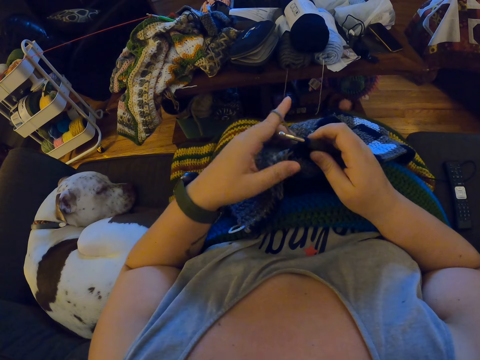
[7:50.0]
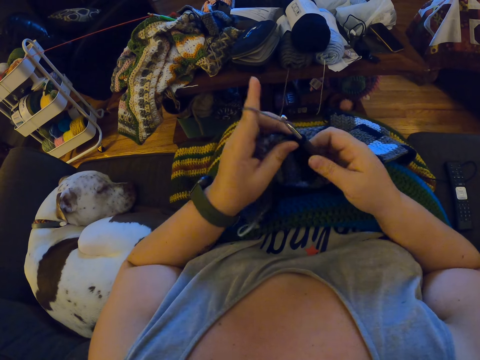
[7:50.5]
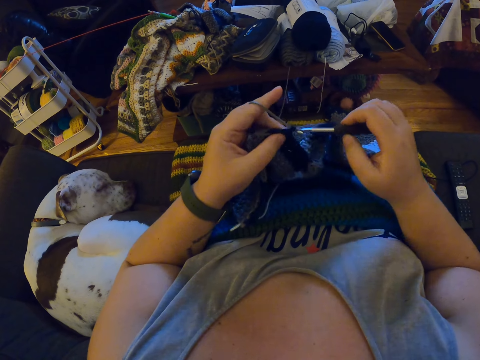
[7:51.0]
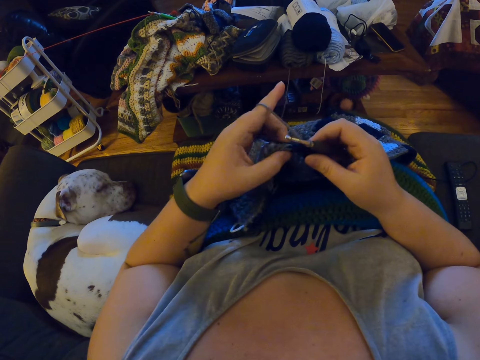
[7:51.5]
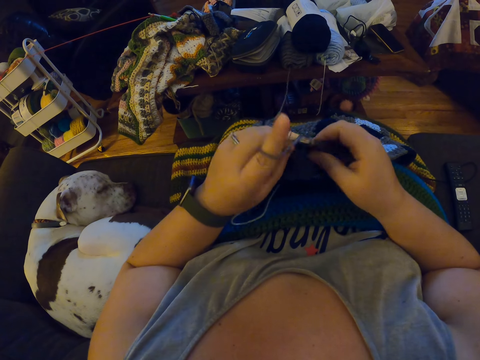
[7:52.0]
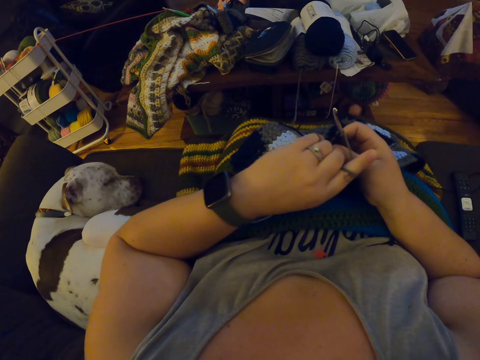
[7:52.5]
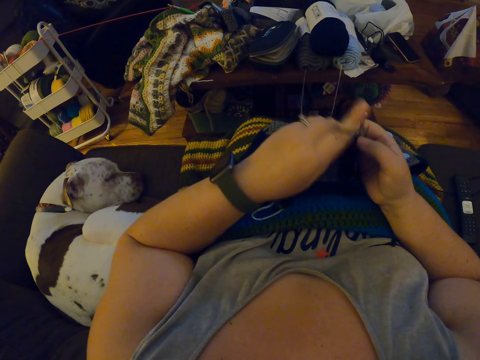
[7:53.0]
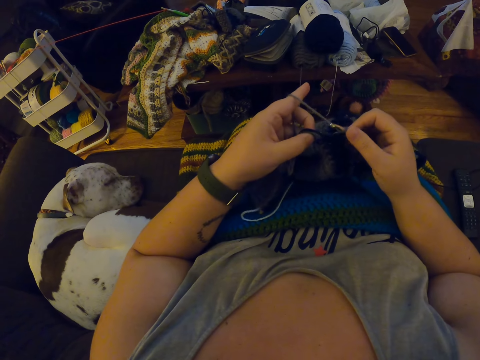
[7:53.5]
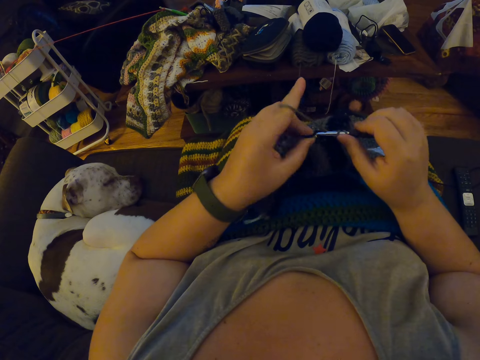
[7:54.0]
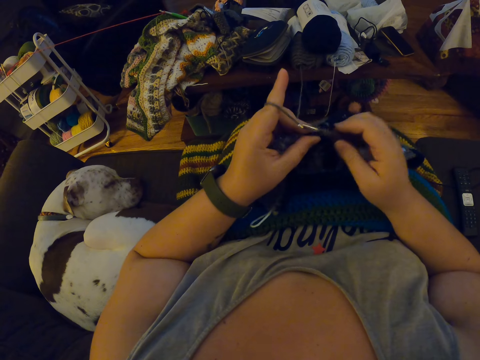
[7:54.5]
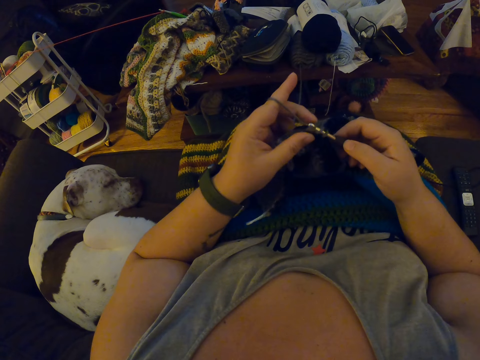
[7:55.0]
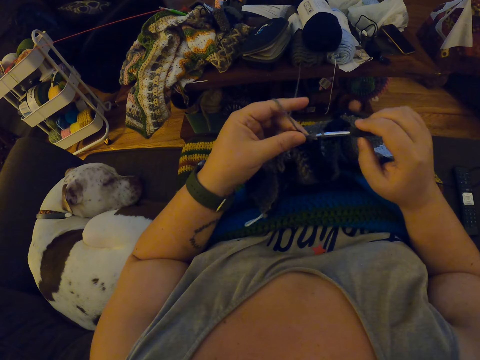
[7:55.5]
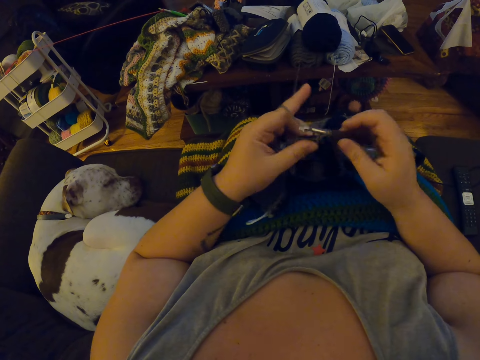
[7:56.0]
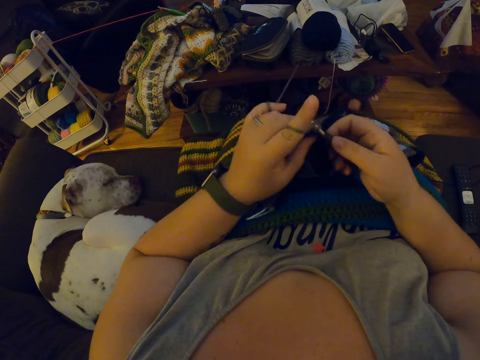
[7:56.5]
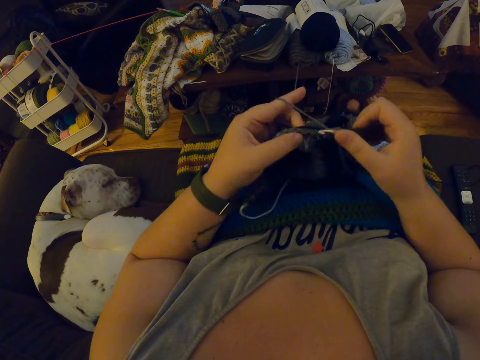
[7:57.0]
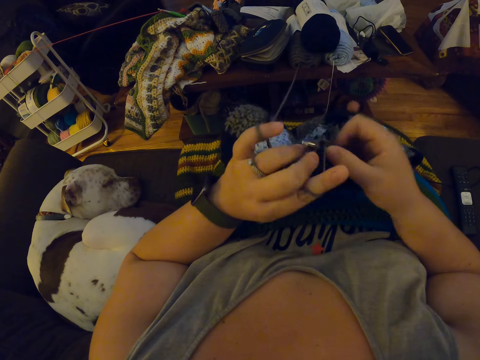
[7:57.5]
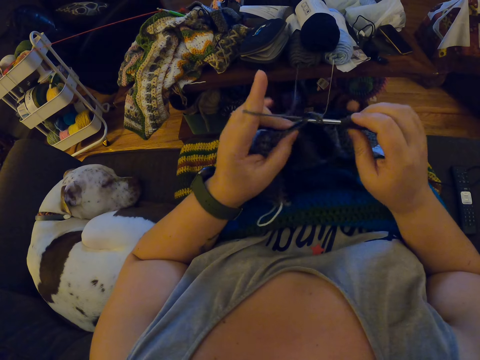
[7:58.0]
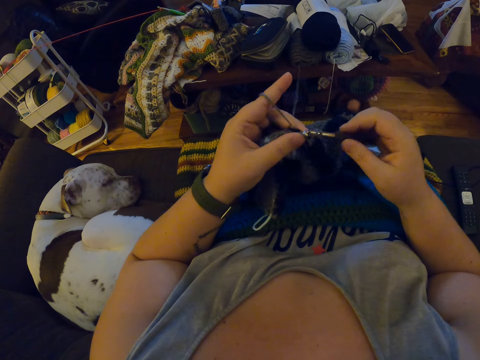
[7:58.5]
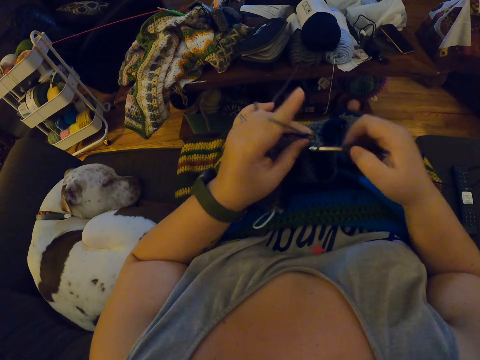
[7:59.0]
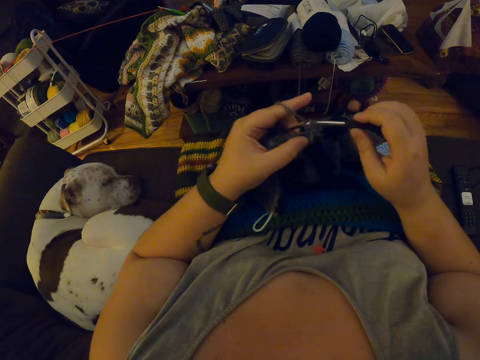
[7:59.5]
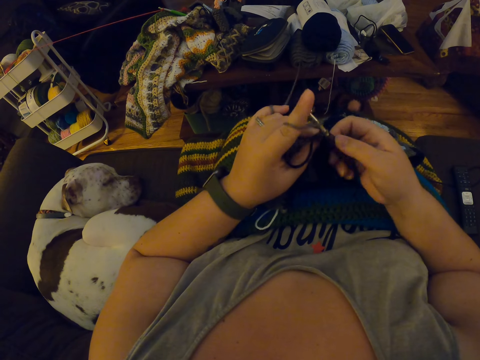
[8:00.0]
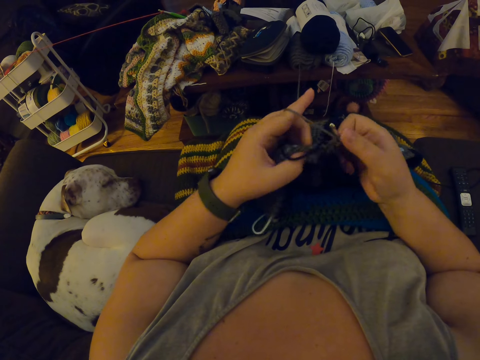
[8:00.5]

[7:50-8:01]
The camera wearer elongates the weaving thread. She turns her left hand. She looks at her watch. She crochets yarn with the crochet hook.

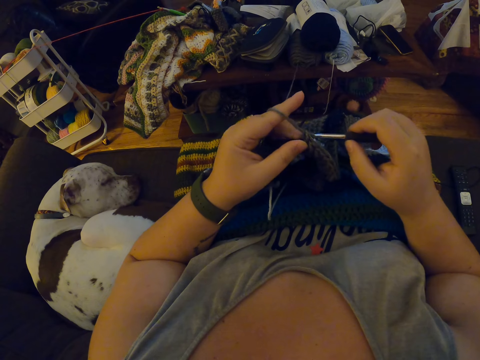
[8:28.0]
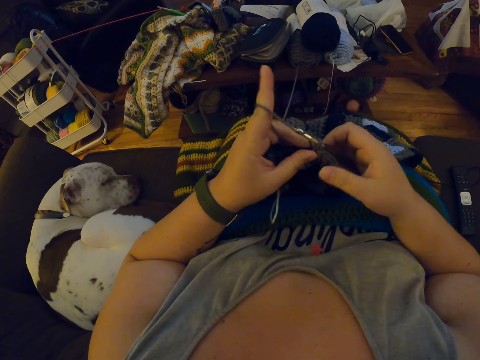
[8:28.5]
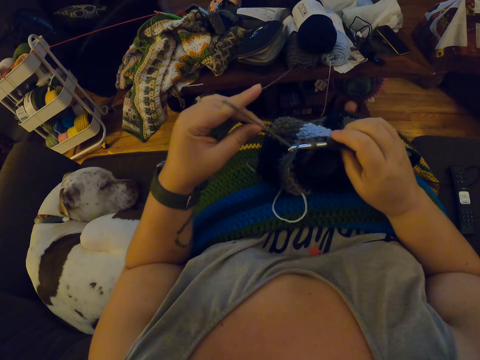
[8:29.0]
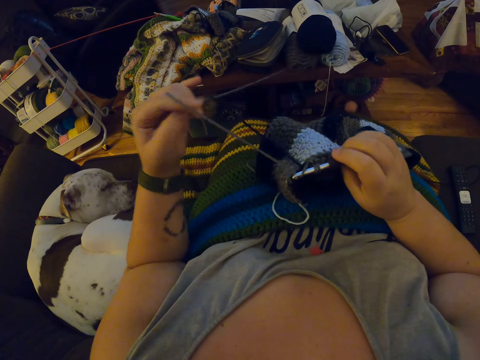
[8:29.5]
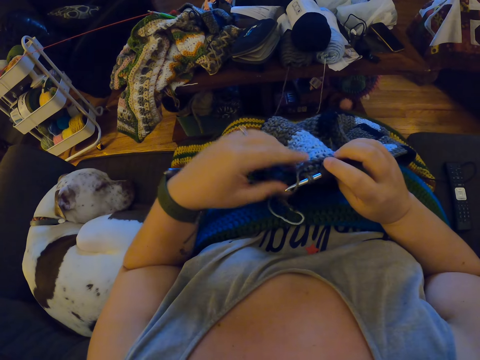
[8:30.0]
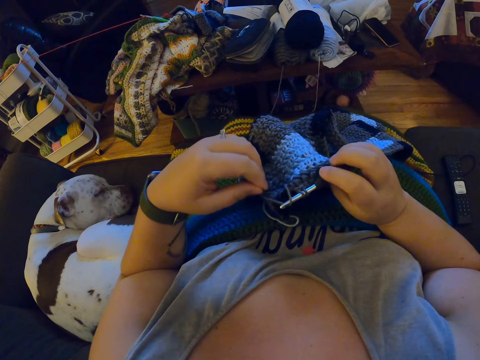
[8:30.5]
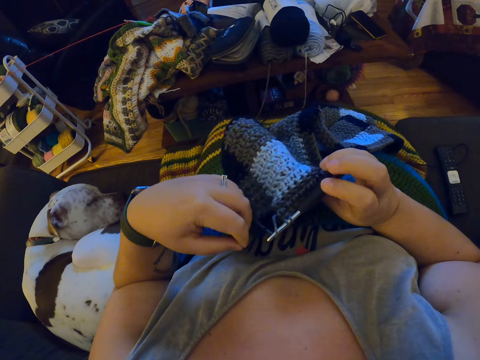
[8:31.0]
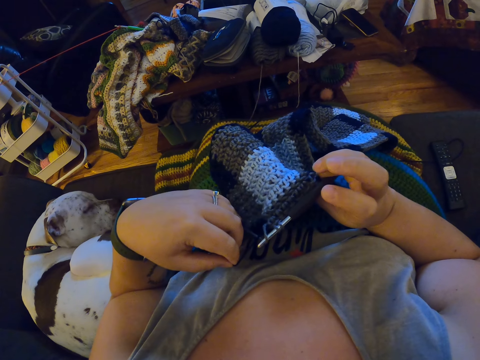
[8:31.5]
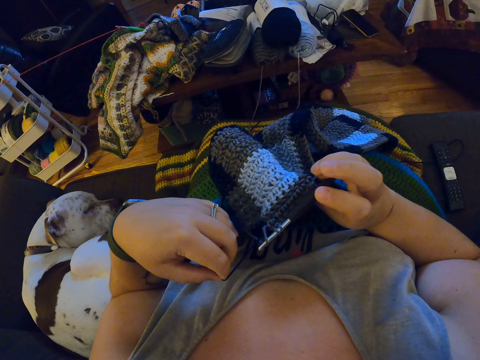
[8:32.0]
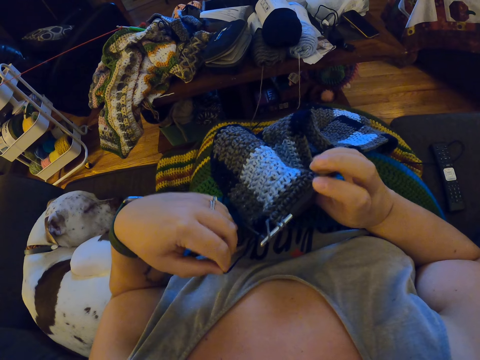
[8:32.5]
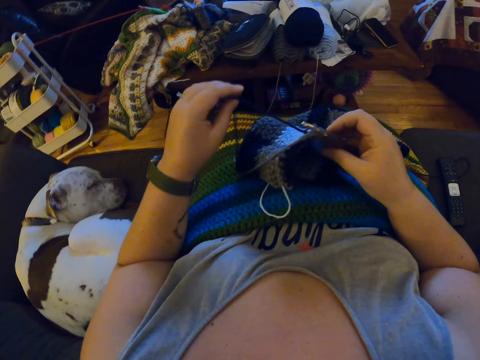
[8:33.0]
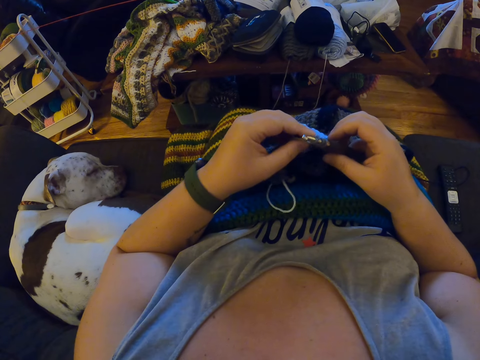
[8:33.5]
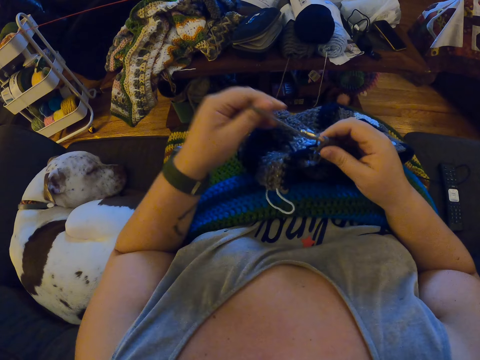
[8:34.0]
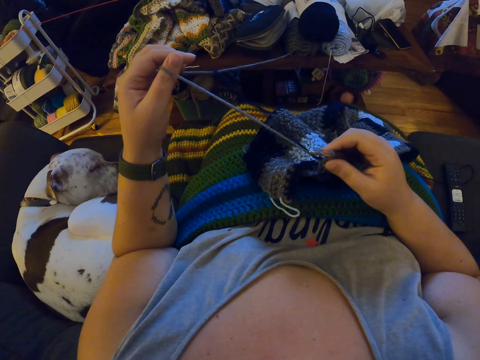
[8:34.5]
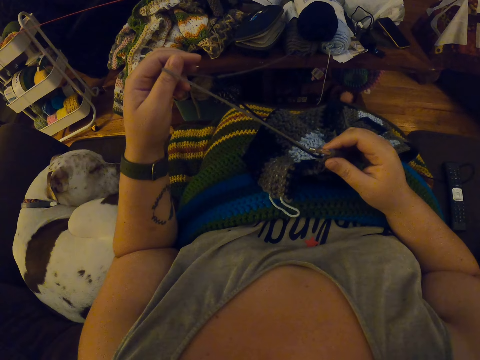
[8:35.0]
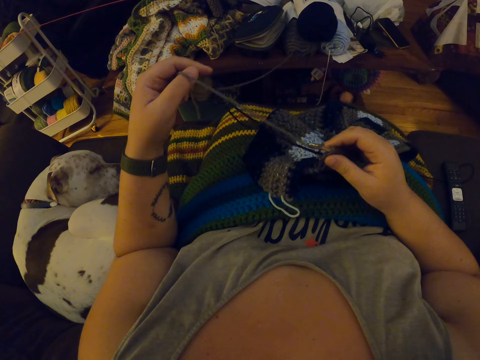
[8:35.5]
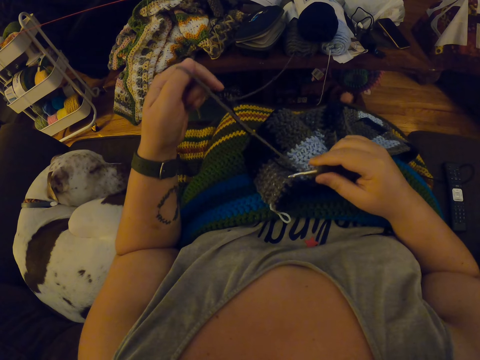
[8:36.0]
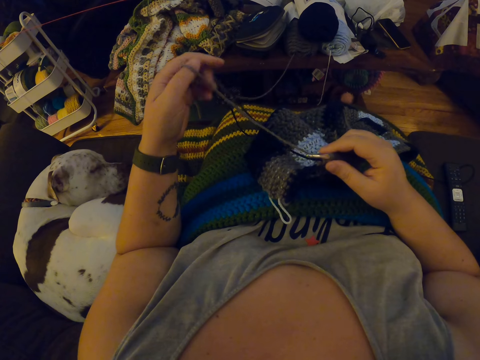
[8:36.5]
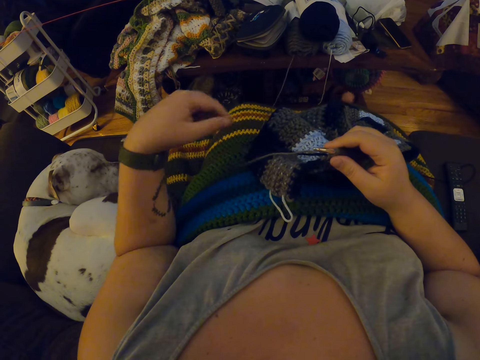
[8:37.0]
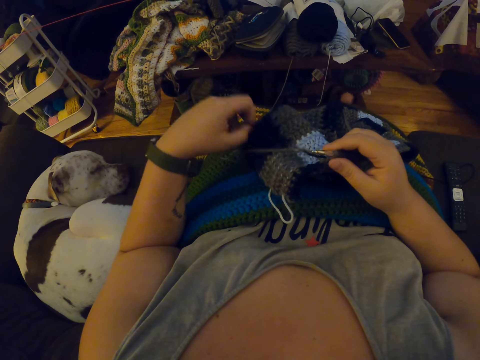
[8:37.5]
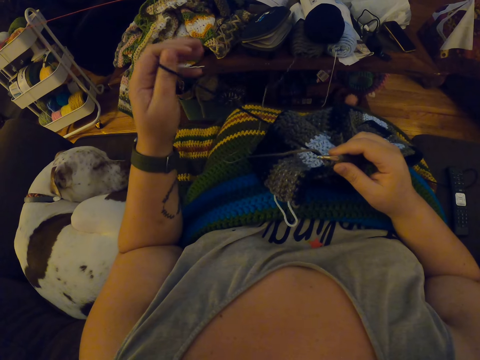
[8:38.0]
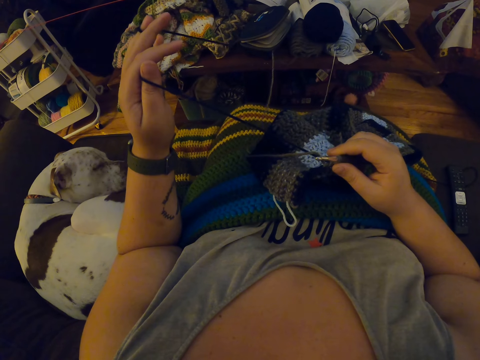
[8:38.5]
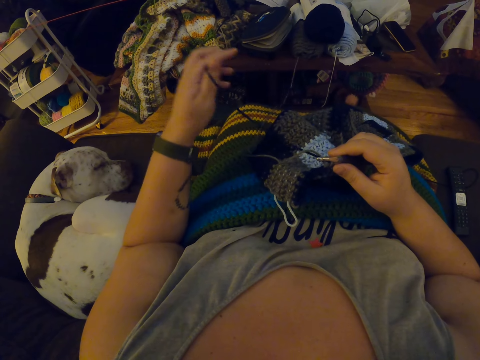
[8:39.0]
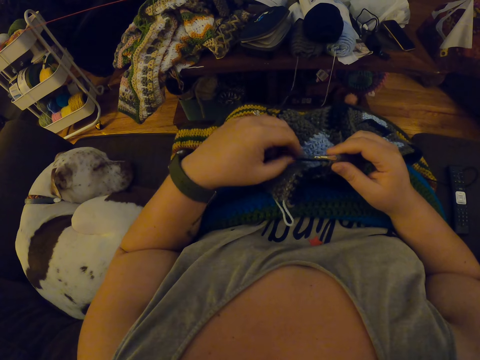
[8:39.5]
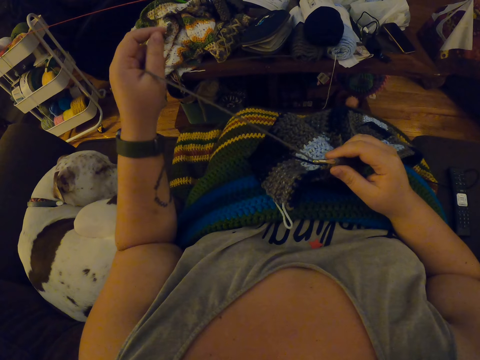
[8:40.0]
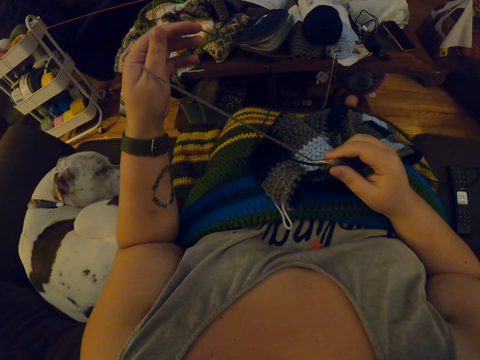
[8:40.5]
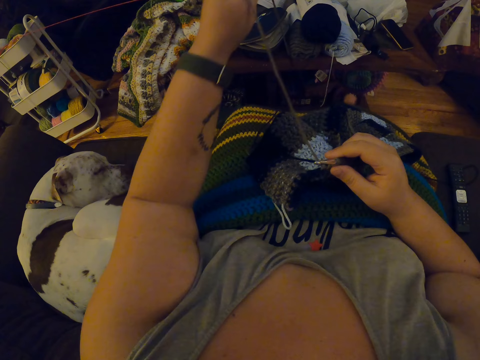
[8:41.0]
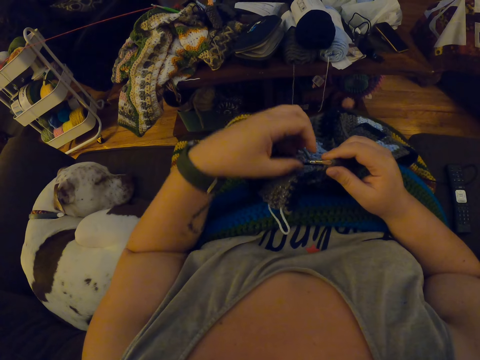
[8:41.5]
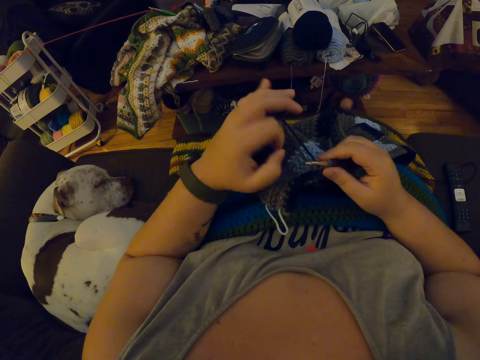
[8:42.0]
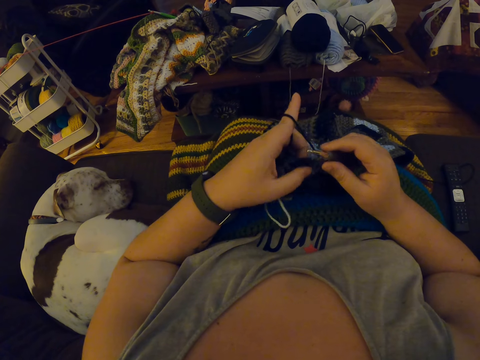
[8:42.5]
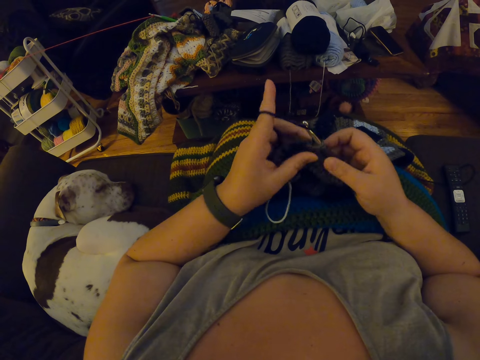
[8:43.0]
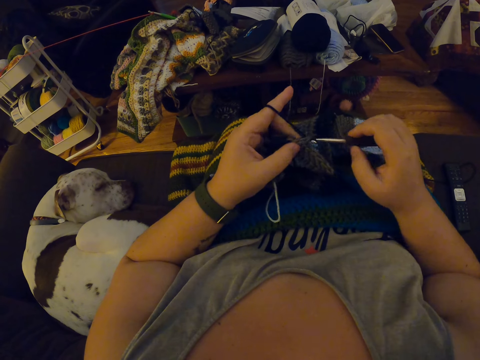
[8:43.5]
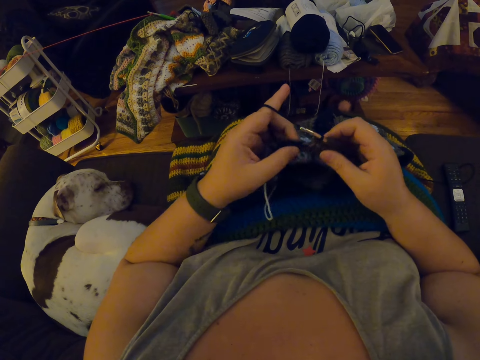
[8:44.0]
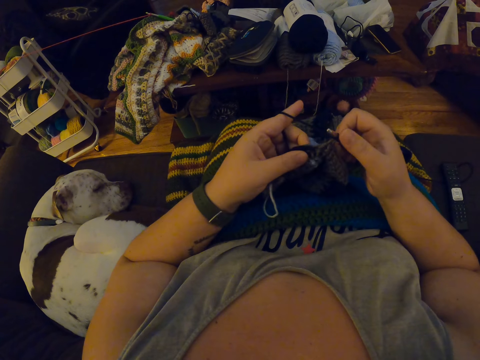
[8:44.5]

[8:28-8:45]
The camera wearer elongates the weaving thread. She adjusts the yarn with her left hand. She crochets the yarn with the crochet hook.
